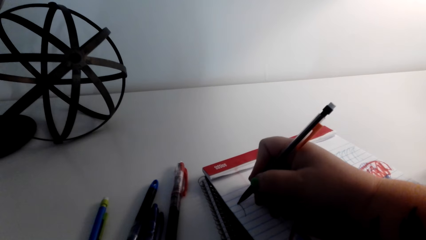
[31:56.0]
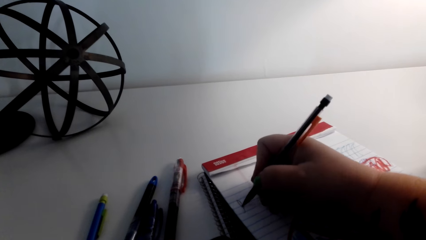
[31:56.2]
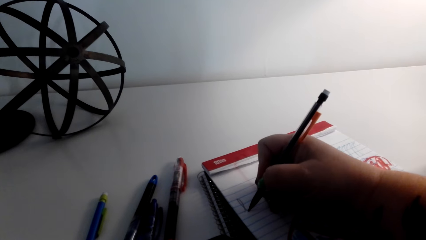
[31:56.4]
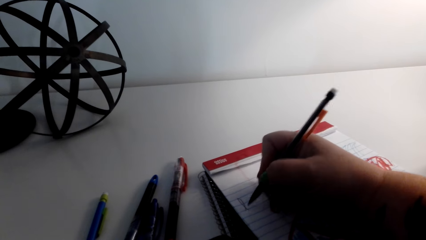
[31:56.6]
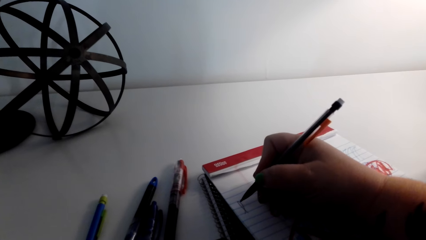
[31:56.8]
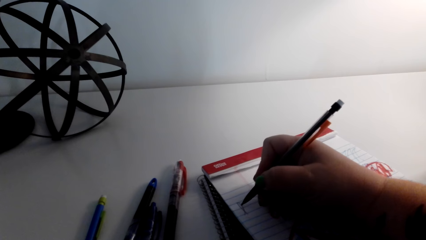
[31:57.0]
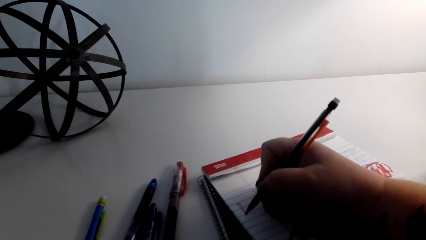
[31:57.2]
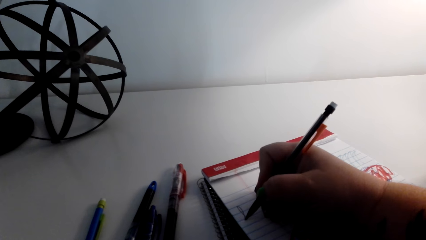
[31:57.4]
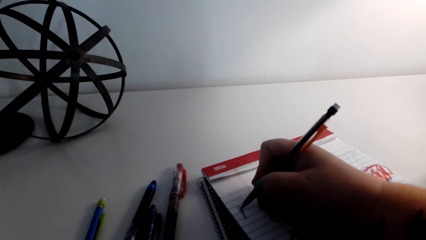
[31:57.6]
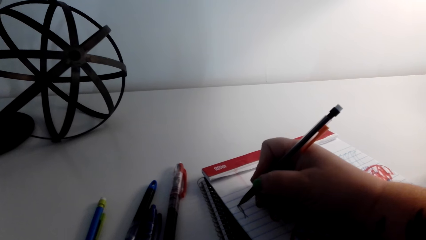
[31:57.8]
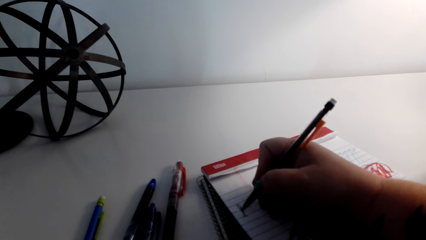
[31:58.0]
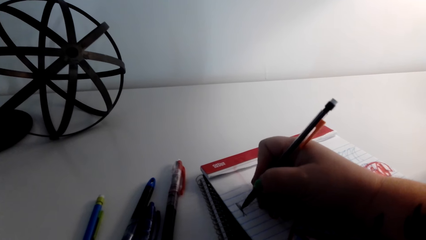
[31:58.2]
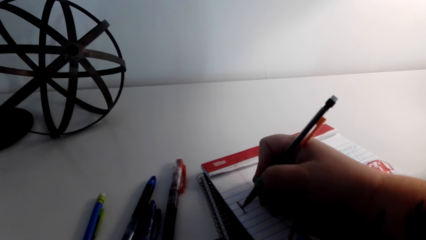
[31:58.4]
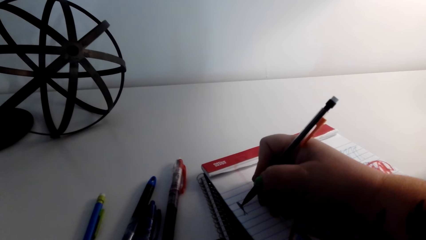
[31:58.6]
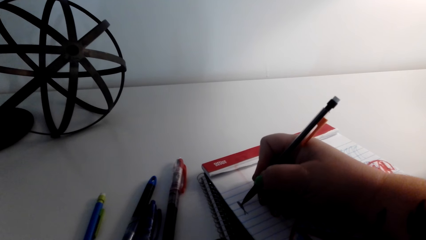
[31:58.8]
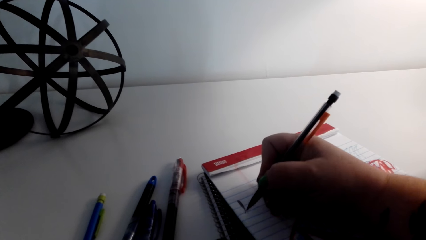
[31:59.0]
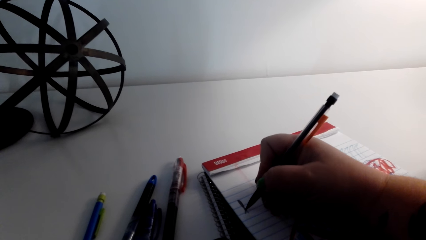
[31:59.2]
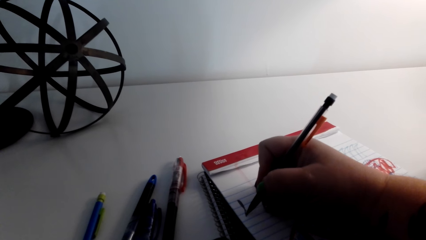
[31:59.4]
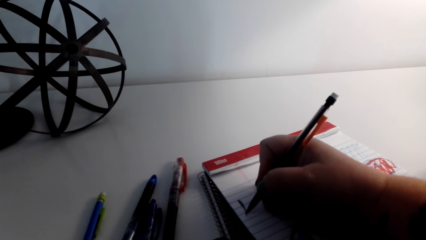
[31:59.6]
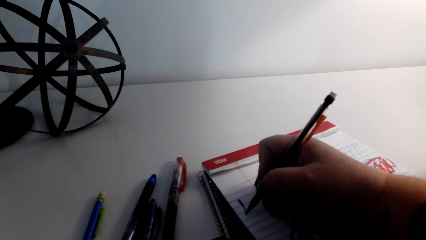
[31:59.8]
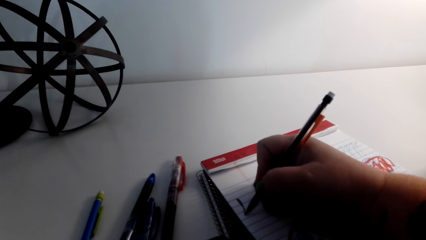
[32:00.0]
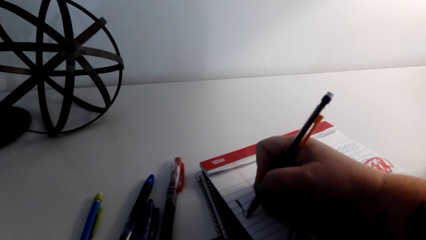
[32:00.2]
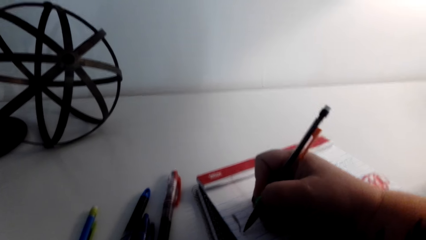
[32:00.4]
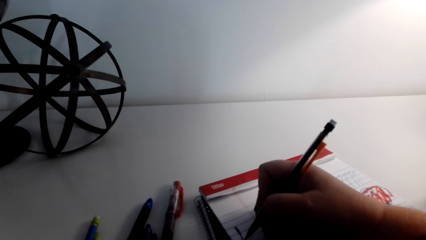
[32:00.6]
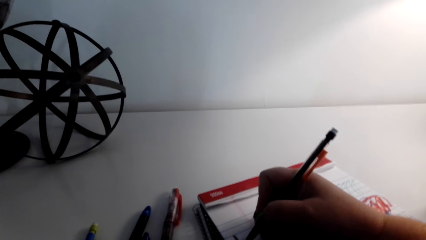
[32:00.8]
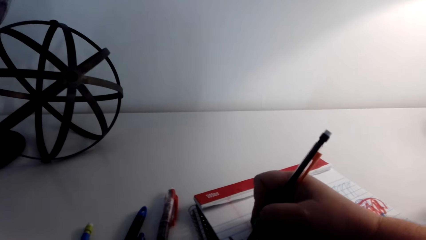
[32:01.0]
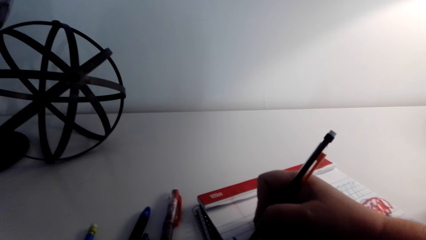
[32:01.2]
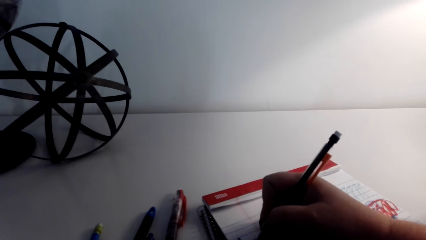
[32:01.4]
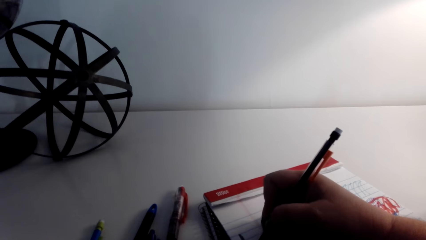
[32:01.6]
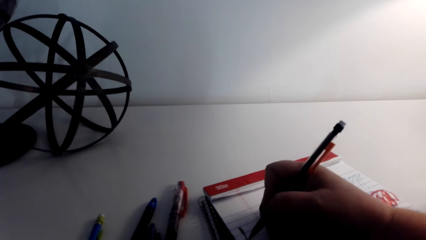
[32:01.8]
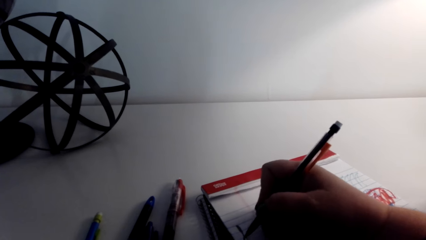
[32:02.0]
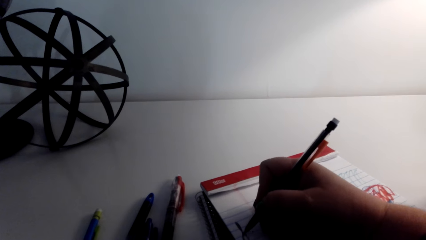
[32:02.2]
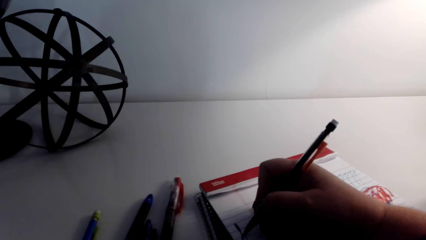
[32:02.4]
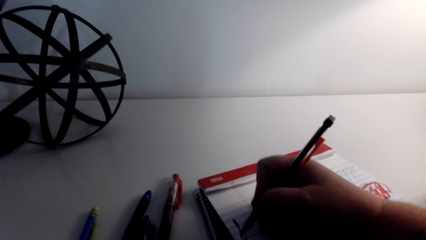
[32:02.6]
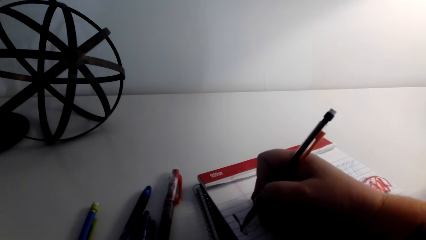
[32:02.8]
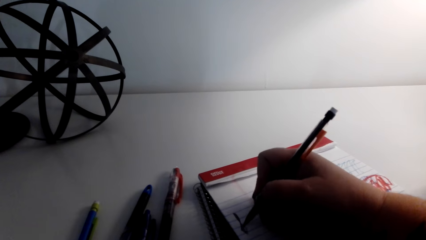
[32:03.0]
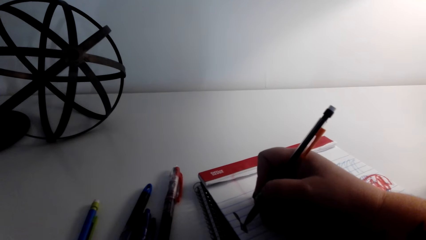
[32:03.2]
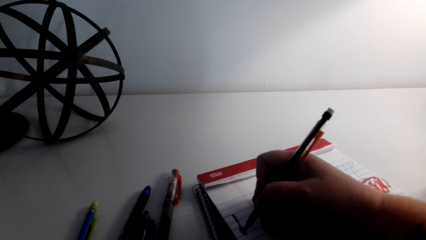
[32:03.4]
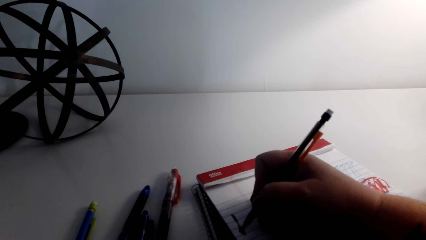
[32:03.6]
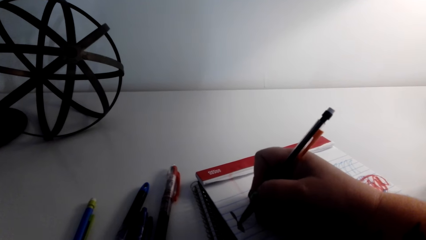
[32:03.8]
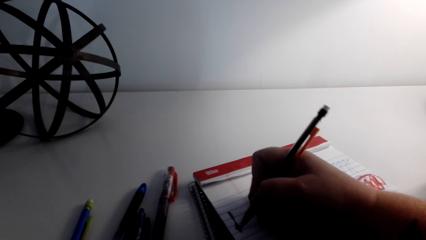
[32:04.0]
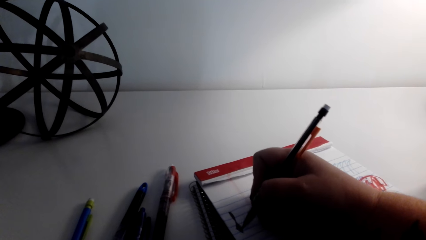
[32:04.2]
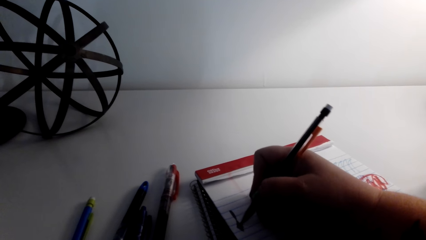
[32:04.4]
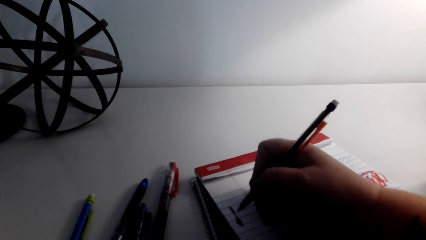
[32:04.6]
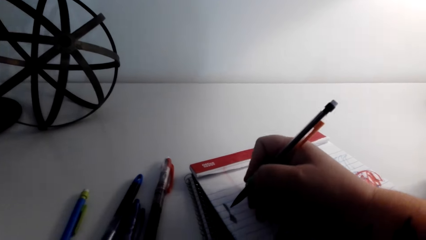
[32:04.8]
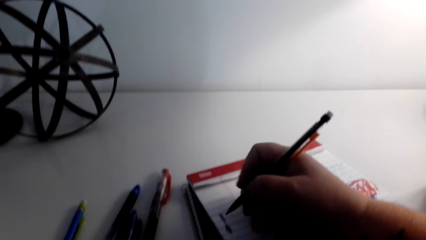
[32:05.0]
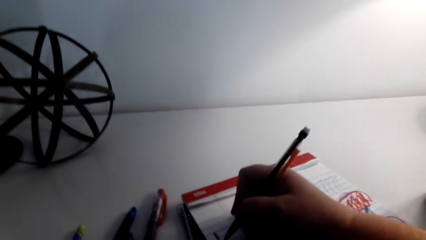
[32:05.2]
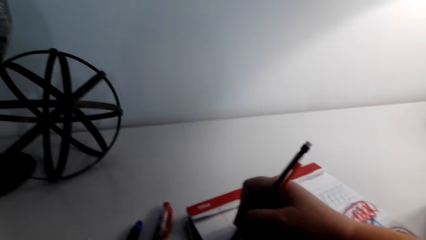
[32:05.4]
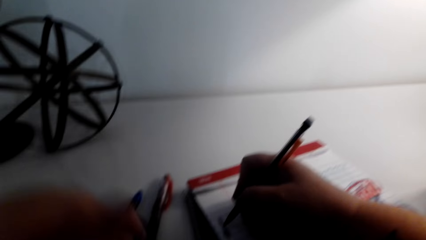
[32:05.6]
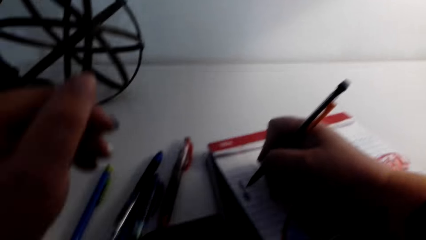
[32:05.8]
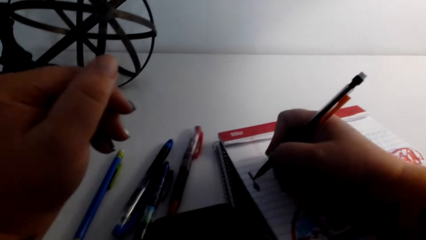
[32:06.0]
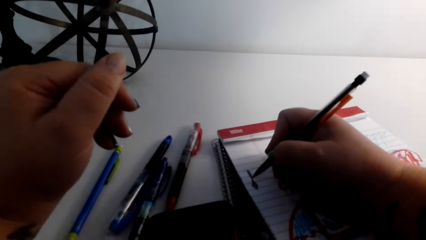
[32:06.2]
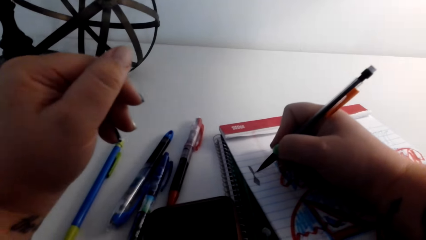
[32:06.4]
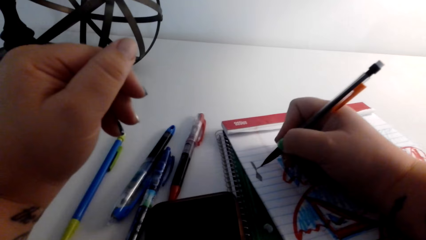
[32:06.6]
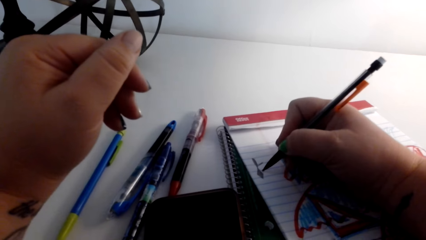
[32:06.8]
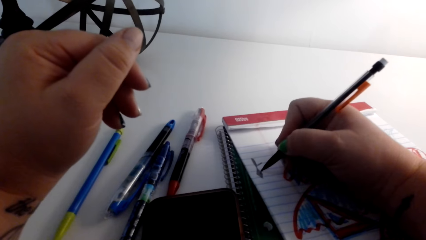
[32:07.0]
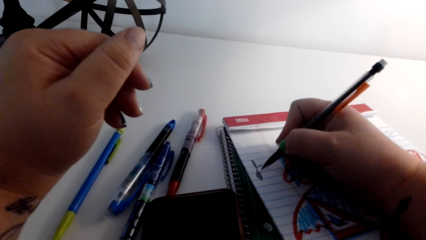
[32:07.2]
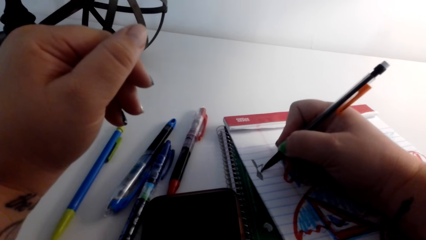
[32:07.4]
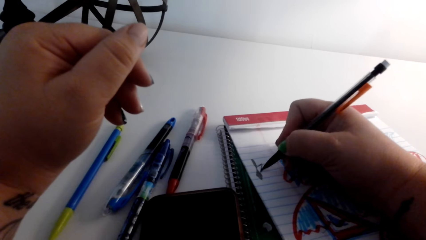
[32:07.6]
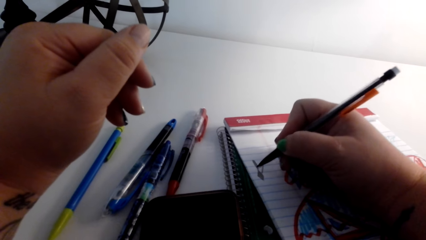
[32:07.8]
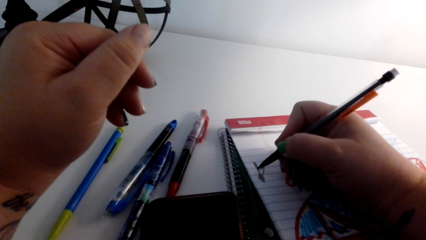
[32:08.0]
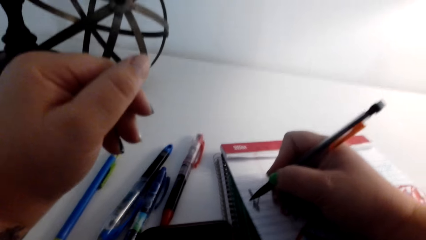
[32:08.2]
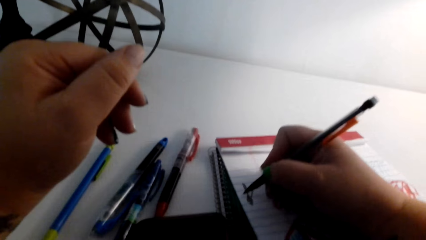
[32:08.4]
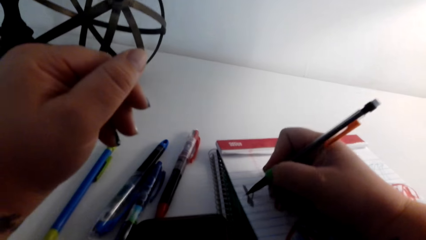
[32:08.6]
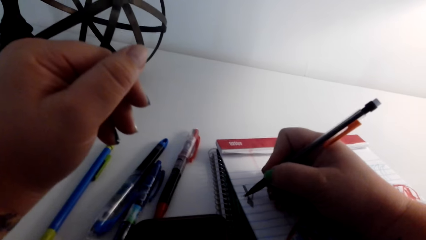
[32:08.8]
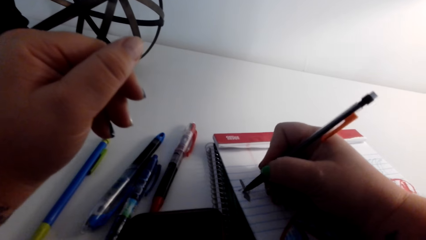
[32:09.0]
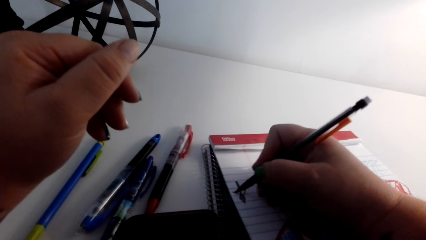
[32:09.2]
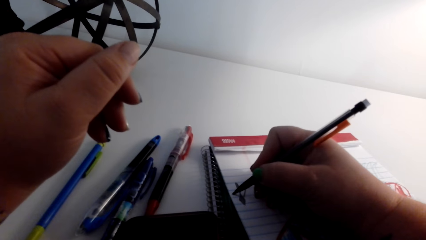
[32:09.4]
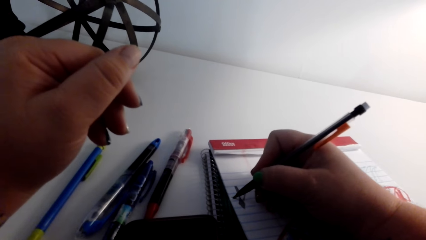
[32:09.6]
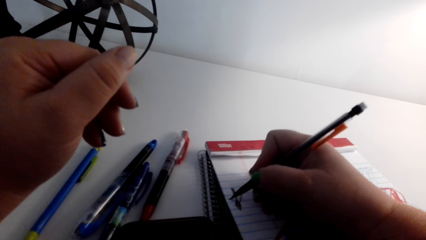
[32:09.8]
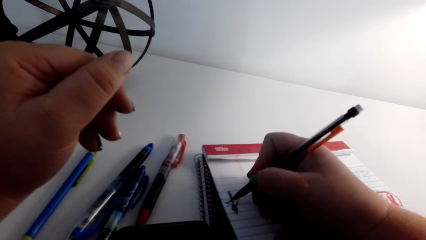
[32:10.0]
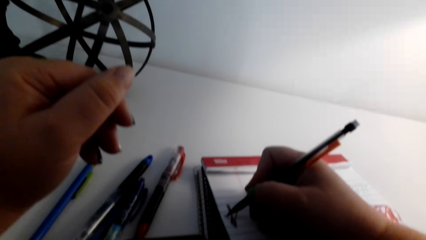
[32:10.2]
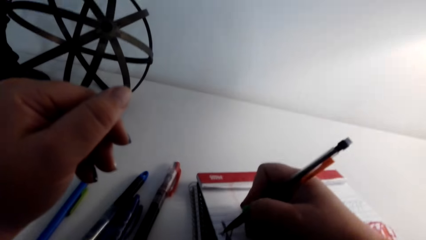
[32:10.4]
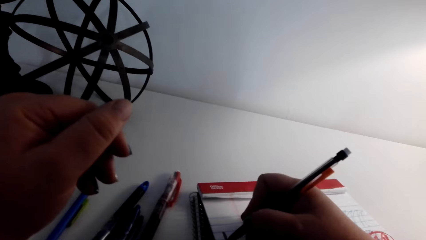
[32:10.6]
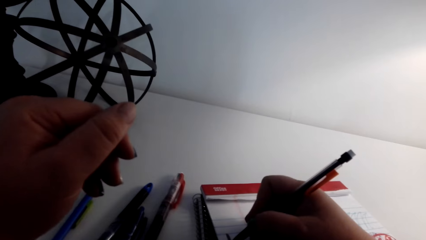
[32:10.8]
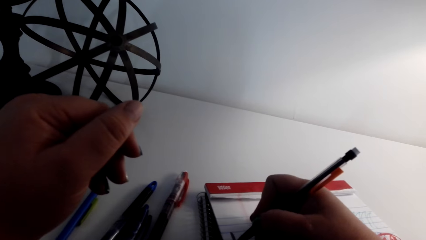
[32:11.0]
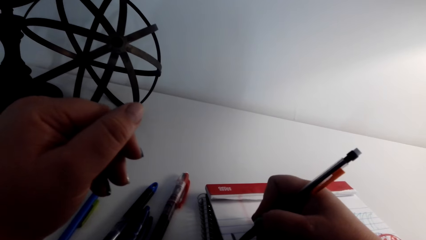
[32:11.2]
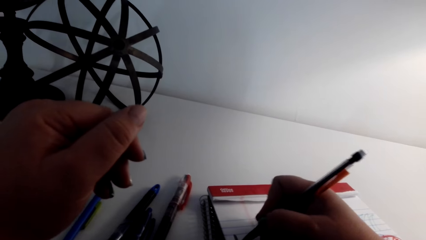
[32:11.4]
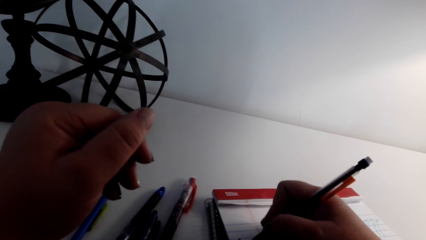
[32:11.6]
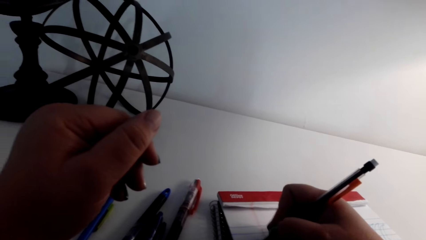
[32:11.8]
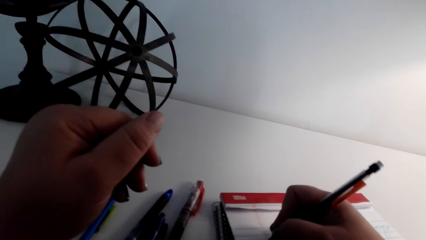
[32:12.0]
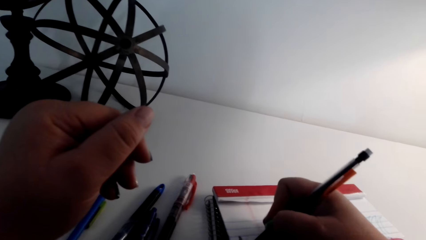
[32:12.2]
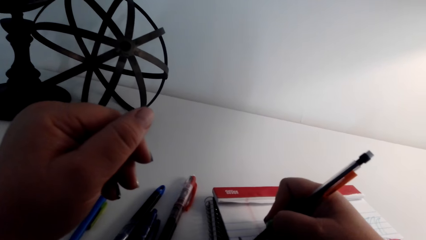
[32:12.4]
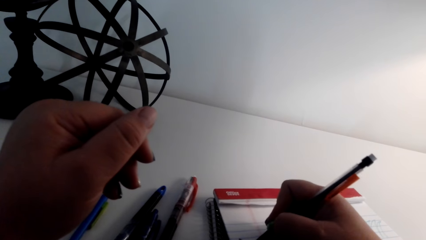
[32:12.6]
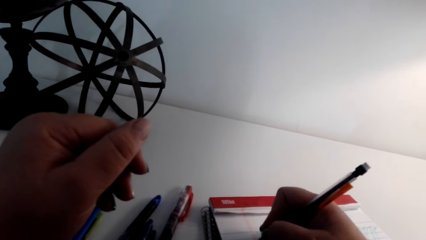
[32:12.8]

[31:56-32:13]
The camera wearer talks with someone. They draw in the book.
